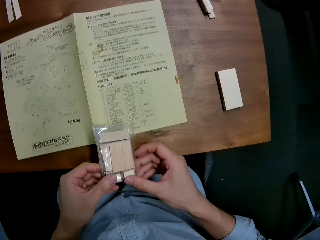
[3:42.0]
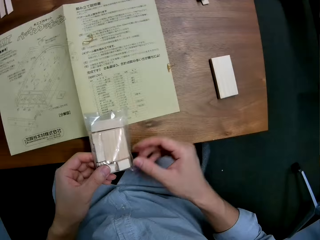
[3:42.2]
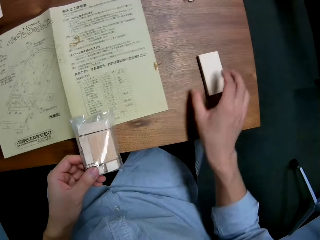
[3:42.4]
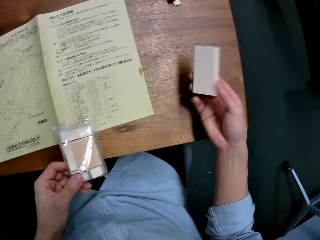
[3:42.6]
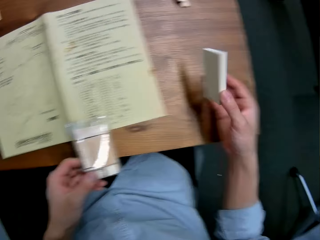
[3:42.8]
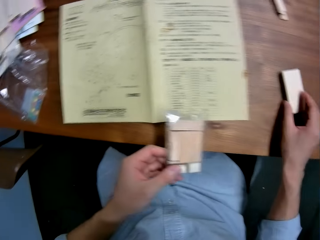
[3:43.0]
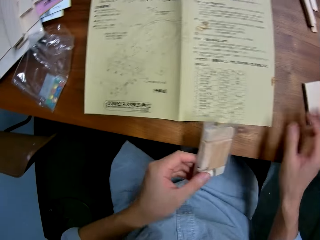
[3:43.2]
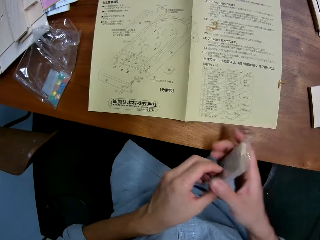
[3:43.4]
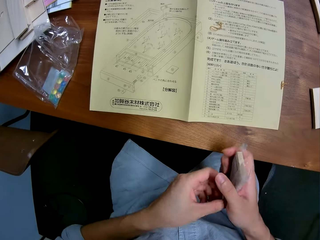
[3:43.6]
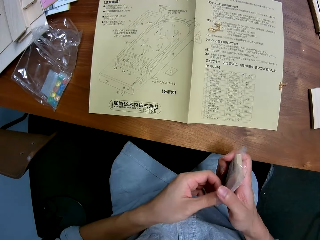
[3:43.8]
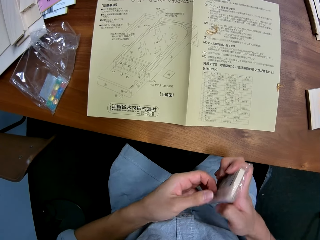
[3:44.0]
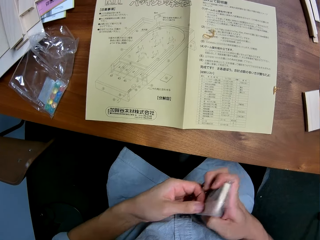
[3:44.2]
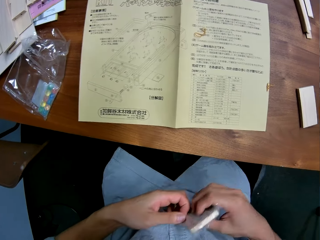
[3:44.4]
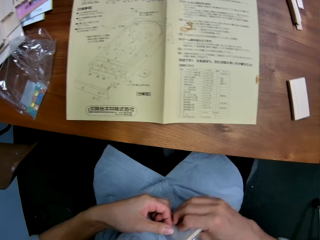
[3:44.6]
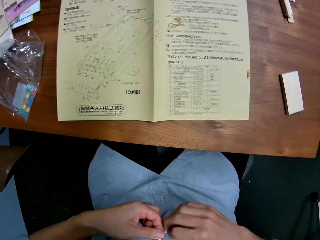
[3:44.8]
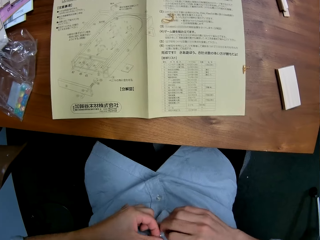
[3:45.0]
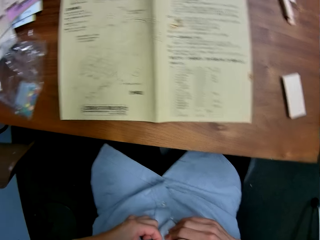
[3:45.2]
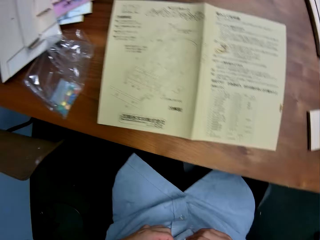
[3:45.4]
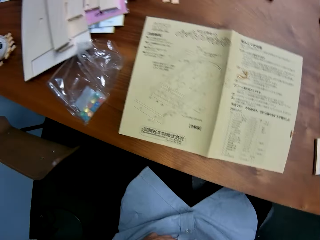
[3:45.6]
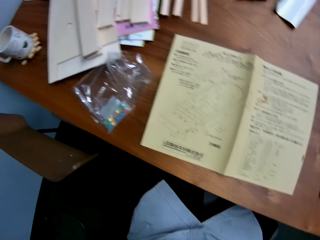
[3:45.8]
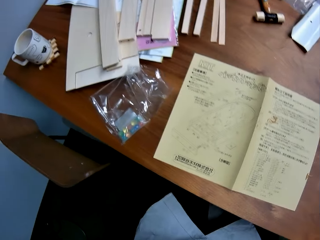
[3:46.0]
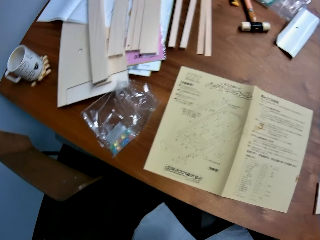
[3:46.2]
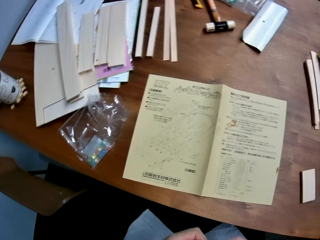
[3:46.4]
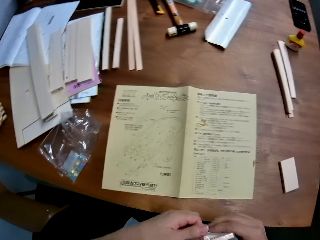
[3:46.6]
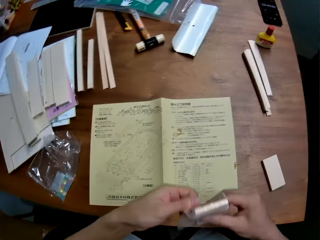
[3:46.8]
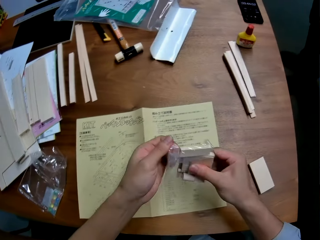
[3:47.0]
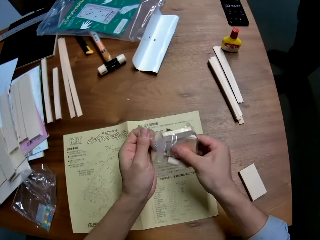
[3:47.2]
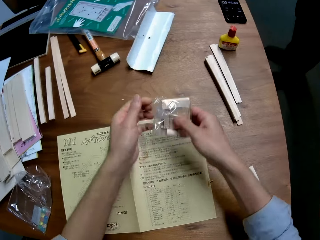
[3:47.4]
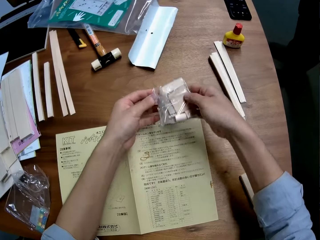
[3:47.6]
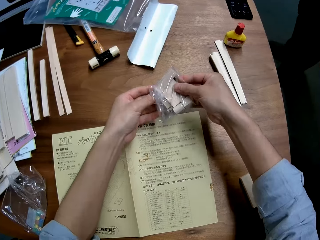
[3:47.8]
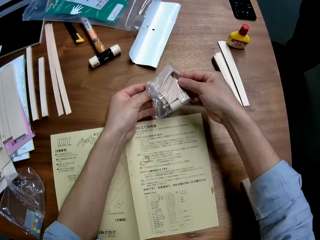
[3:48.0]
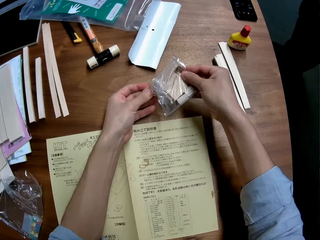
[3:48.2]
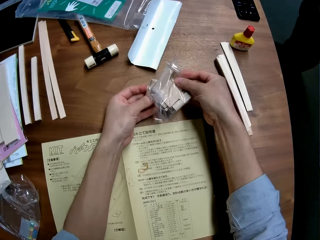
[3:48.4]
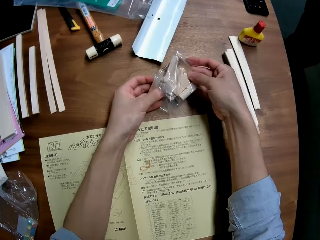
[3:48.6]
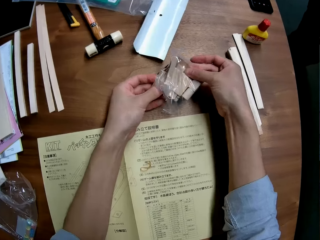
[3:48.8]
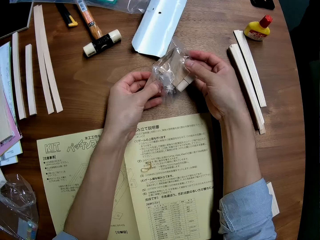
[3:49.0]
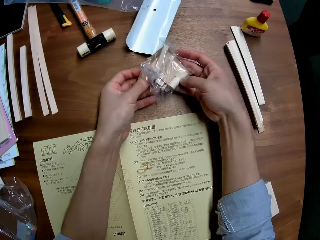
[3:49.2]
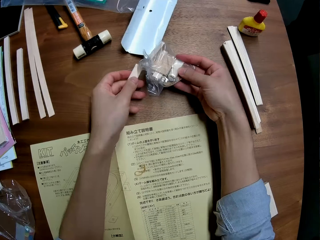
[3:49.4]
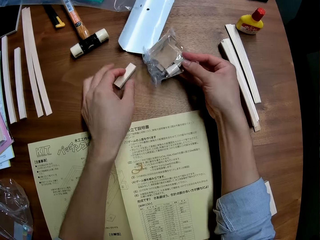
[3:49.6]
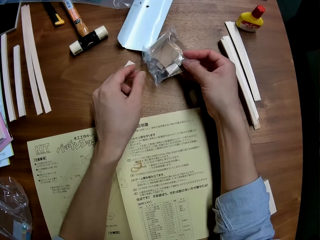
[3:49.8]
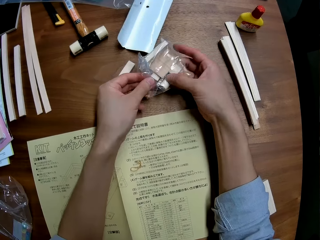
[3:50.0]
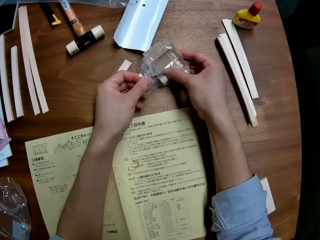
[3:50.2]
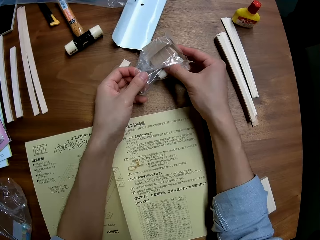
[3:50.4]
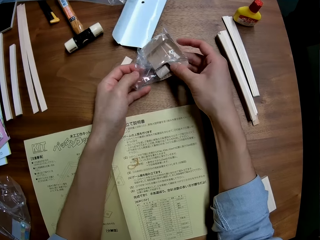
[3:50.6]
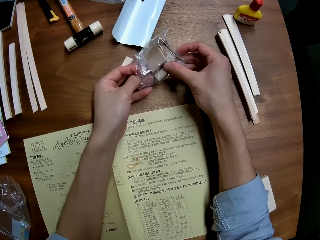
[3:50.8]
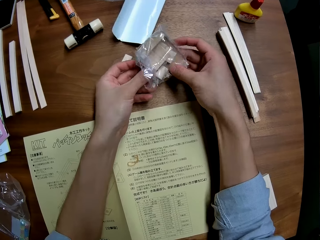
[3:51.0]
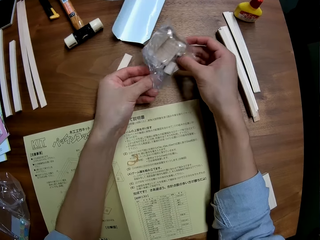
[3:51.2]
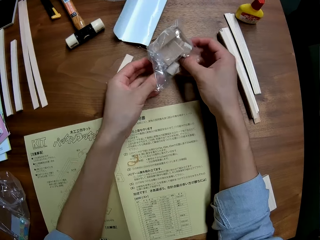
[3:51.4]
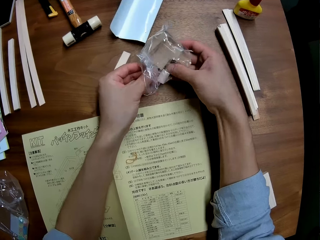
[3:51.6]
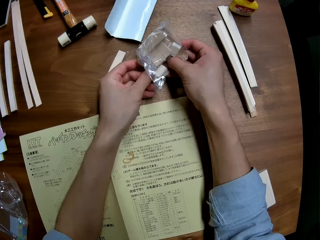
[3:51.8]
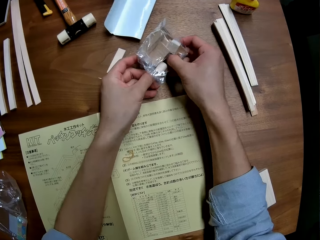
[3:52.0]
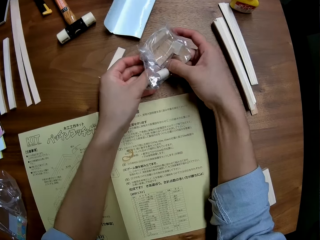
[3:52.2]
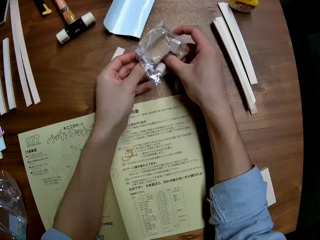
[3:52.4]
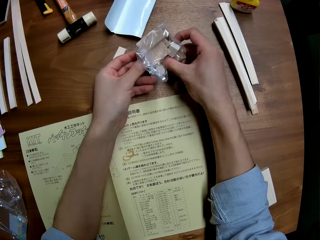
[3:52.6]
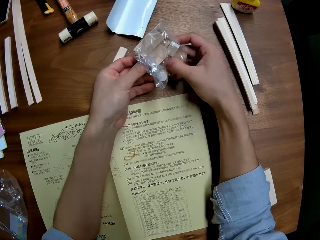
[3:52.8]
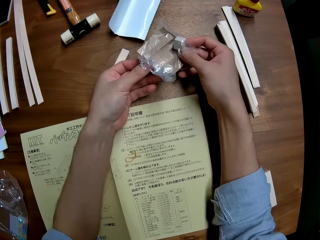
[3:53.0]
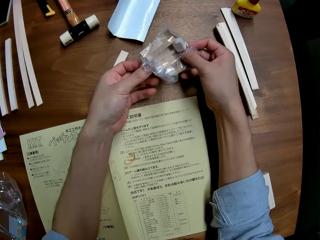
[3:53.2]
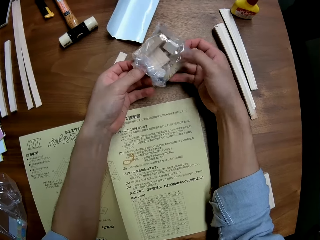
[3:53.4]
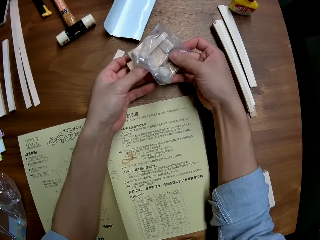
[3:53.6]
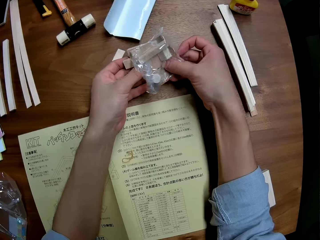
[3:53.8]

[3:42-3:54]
The camera wearer checks a piece of wood on the table. They pick pieces of wood and drop the pieces of wood on the table. They break the seal of the nylon paper. They remove the pieces of wood in the nylon paper.

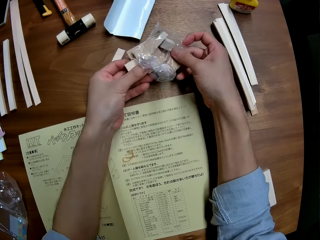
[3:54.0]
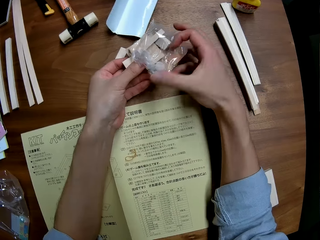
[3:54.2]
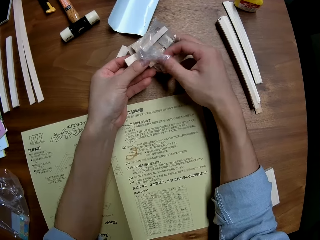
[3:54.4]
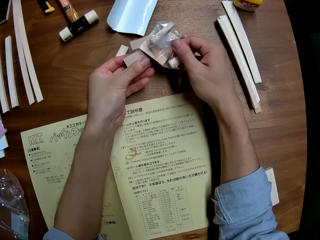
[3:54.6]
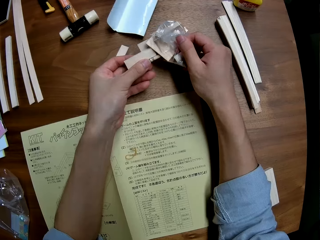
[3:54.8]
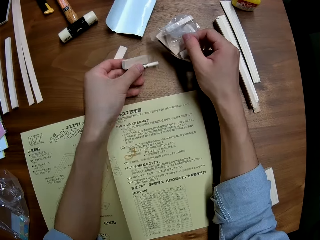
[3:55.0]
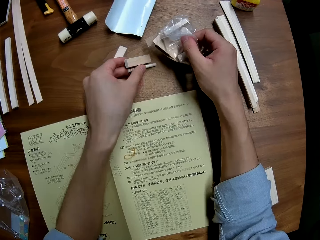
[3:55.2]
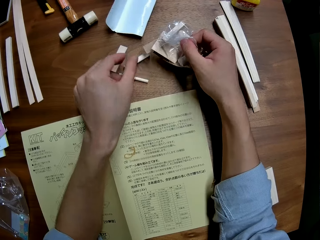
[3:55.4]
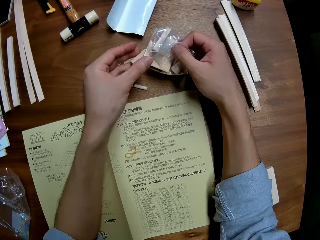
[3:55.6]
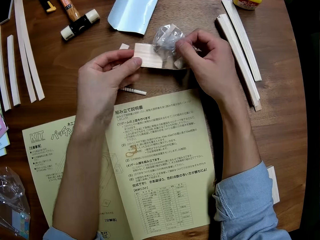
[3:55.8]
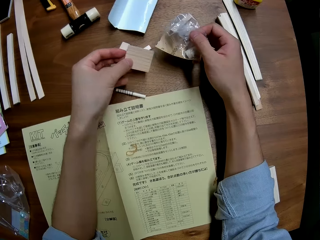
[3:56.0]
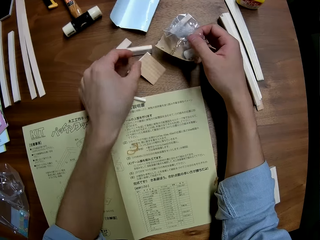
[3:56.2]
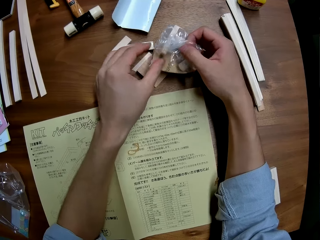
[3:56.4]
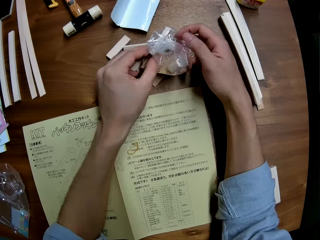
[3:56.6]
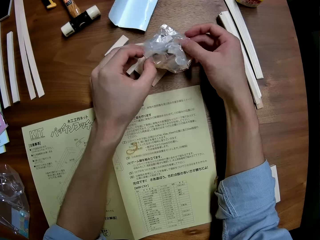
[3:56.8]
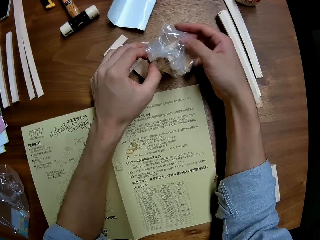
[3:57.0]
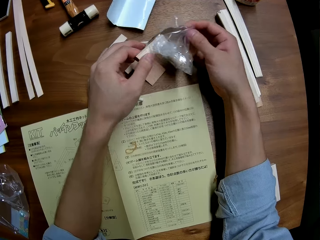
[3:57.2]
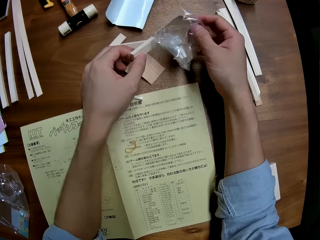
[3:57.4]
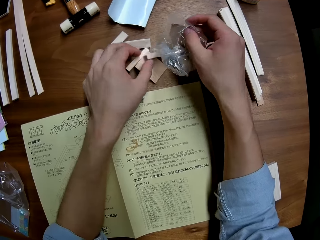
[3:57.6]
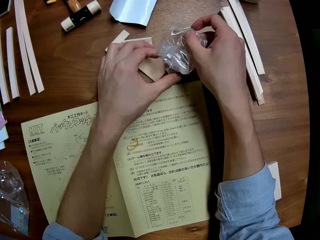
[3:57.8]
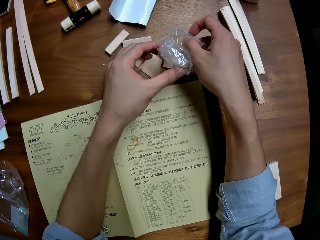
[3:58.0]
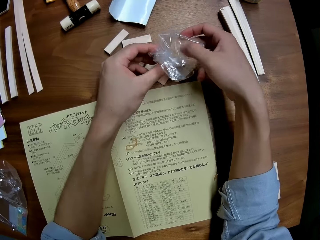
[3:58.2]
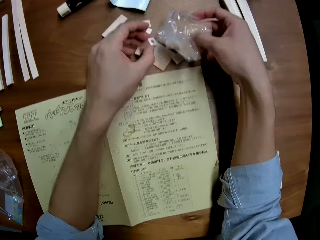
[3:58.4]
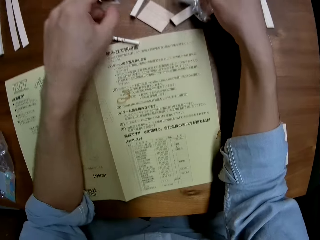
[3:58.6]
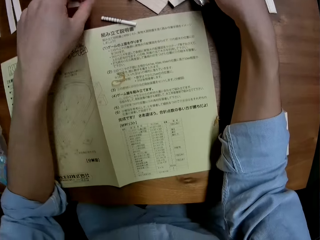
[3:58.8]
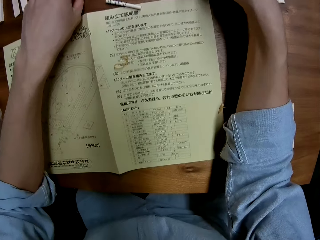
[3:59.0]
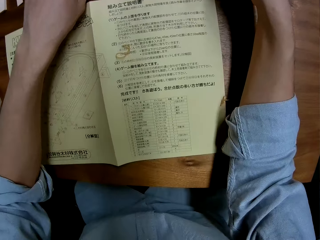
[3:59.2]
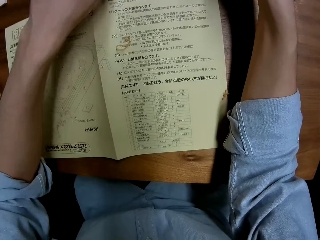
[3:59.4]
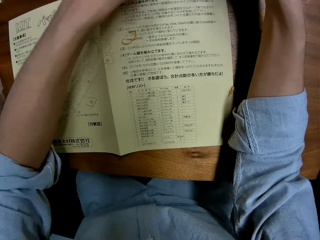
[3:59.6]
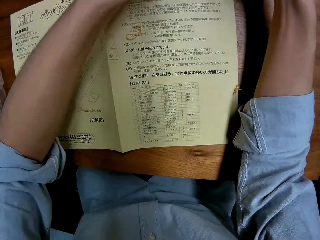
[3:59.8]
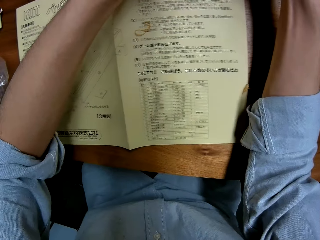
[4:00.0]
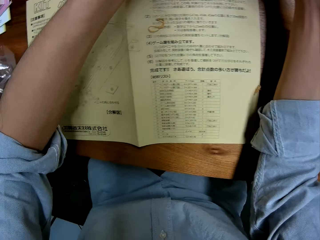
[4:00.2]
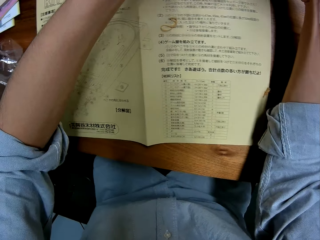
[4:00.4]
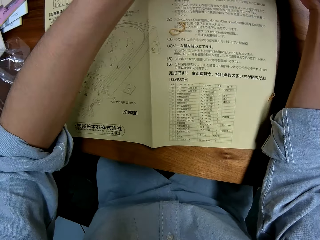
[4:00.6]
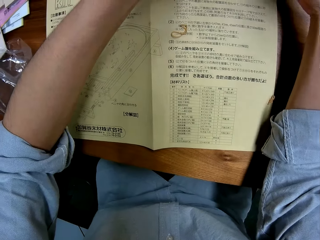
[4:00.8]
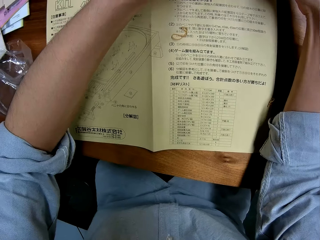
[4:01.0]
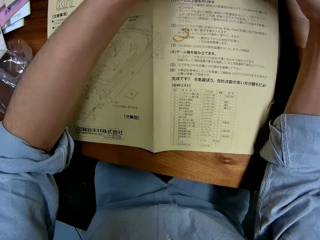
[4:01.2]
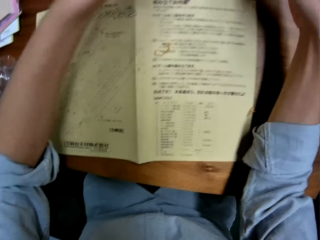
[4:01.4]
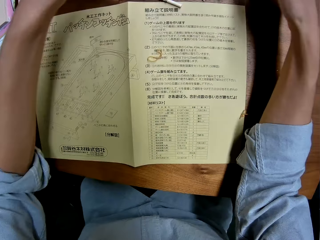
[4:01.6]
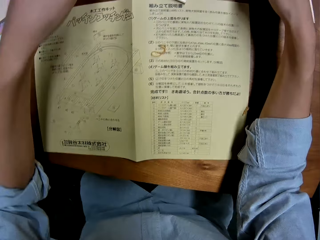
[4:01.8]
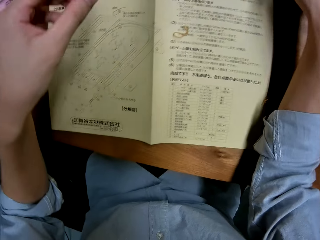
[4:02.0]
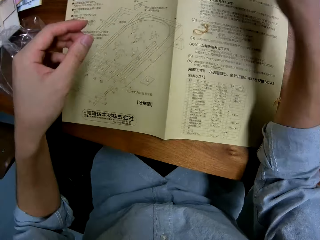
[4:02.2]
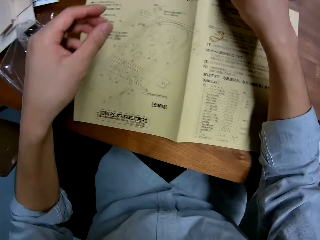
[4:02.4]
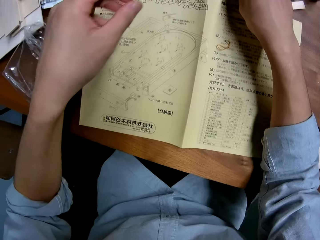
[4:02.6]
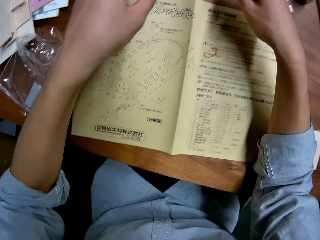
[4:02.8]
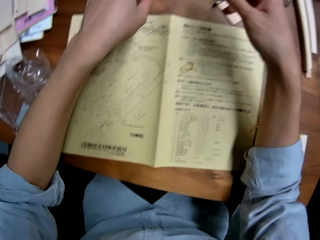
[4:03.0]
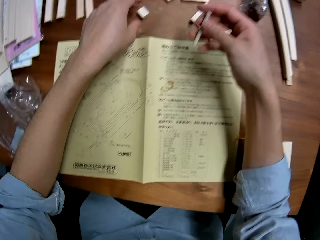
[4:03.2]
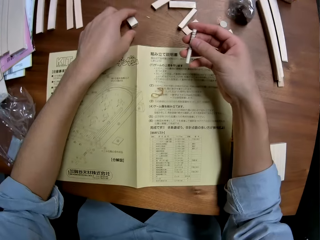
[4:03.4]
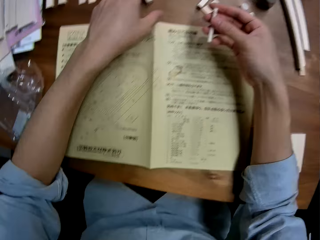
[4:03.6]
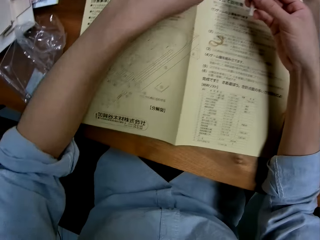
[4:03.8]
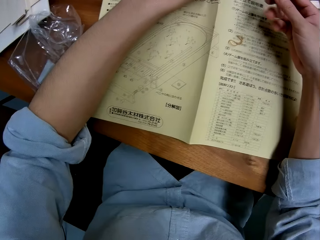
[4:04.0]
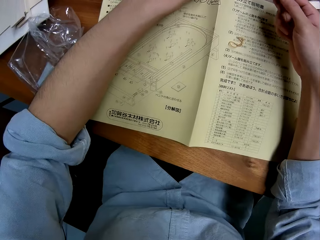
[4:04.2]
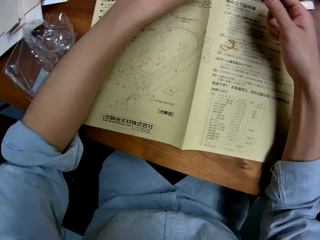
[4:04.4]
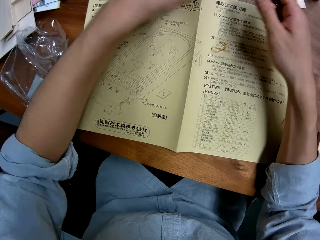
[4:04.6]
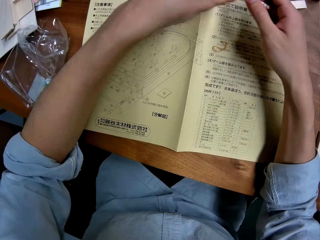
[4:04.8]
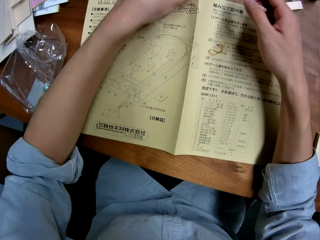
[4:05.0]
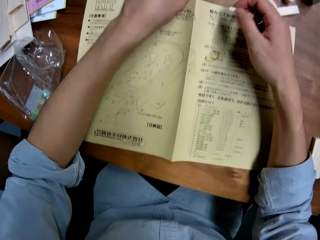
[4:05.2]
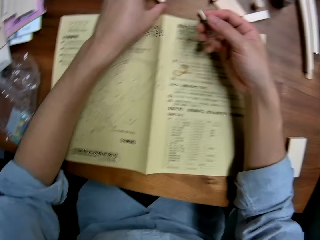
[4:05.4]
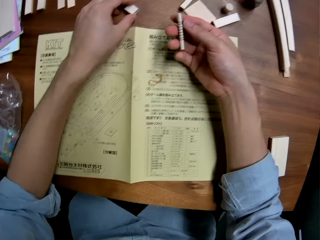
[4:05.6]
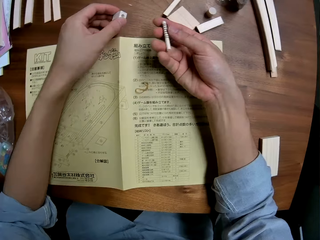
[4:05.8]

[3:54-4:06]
The camera wearer picks a piece of wood. They pick a sharpener from the table.
